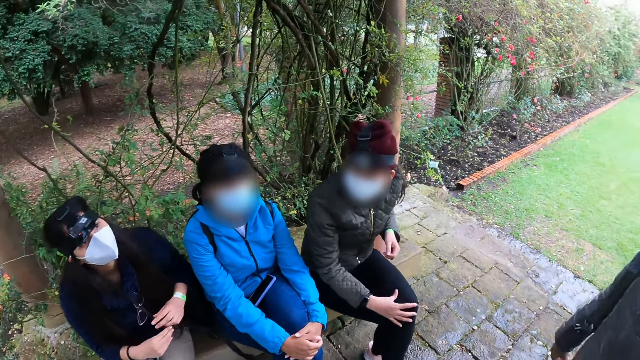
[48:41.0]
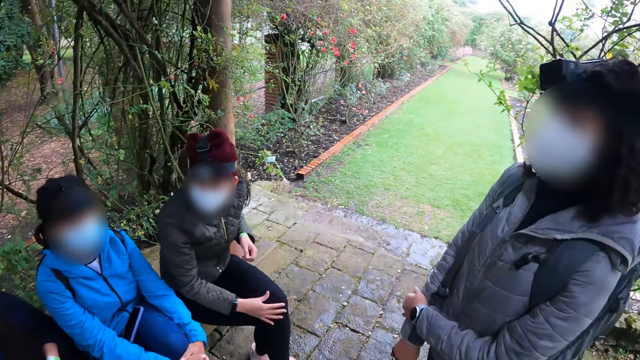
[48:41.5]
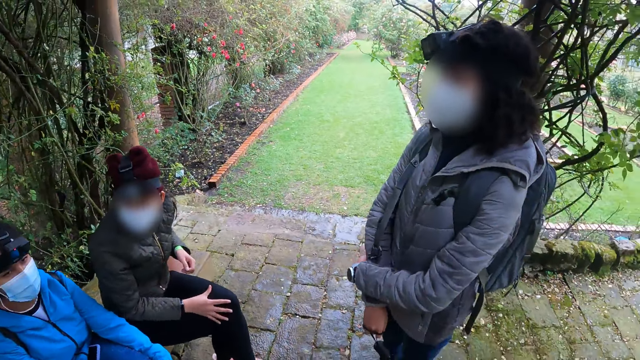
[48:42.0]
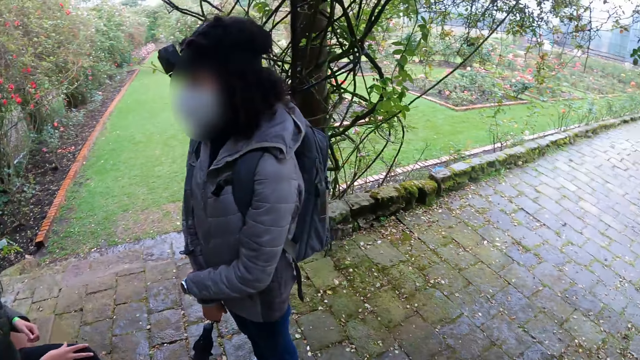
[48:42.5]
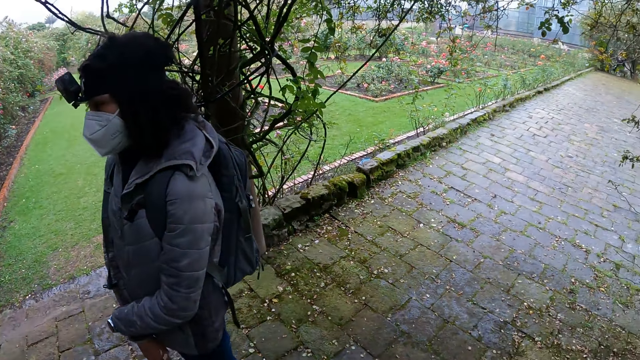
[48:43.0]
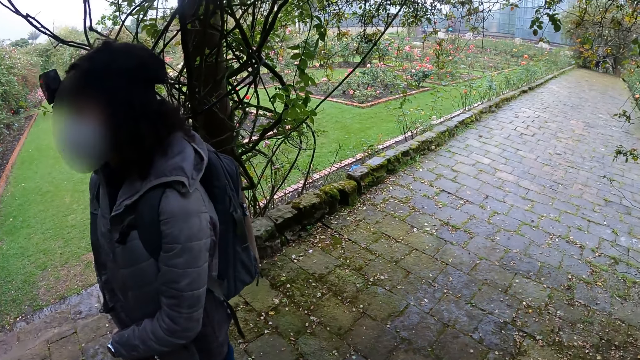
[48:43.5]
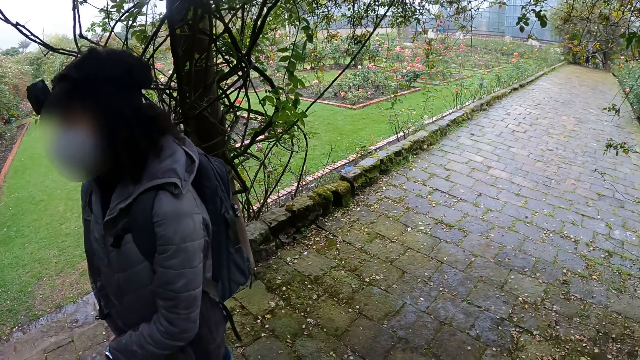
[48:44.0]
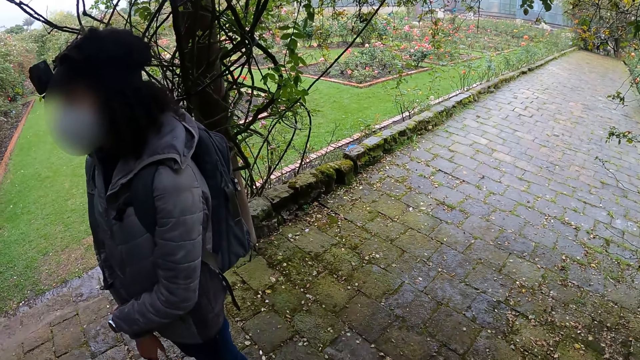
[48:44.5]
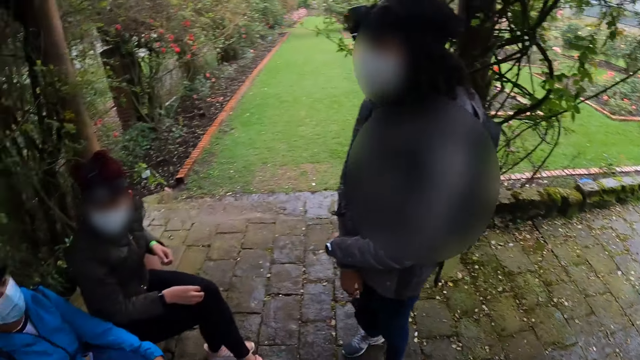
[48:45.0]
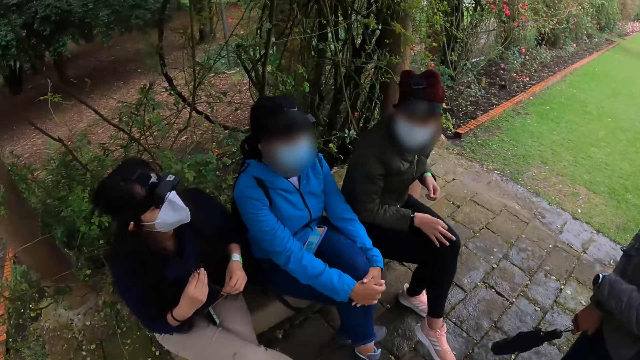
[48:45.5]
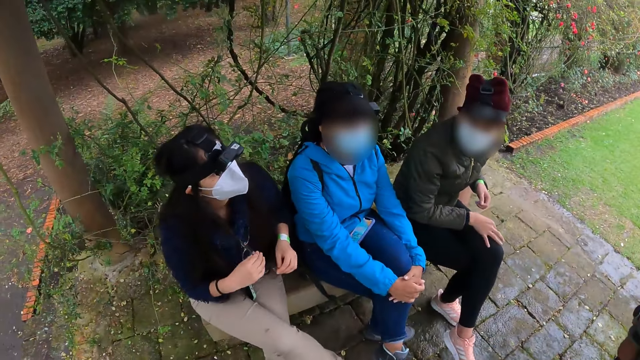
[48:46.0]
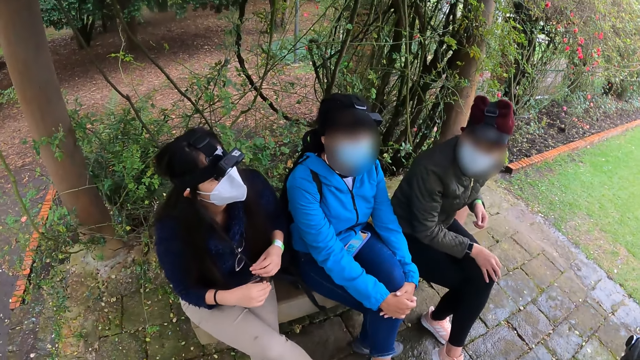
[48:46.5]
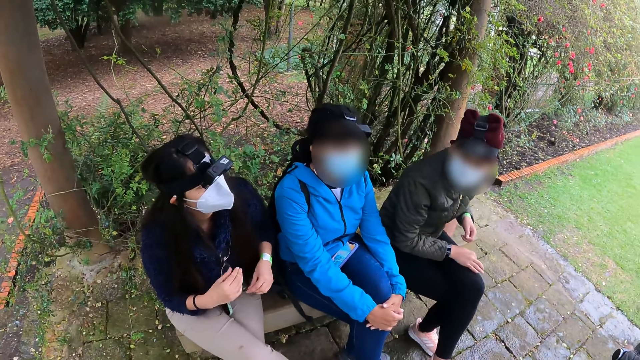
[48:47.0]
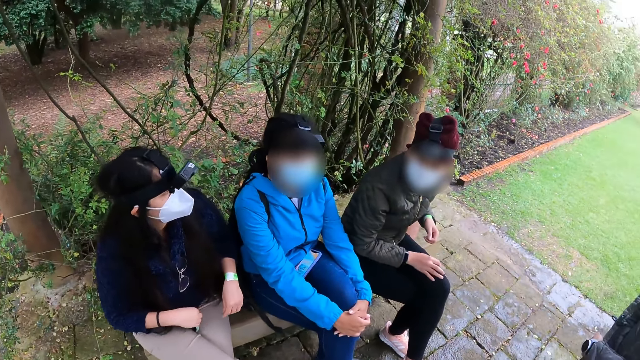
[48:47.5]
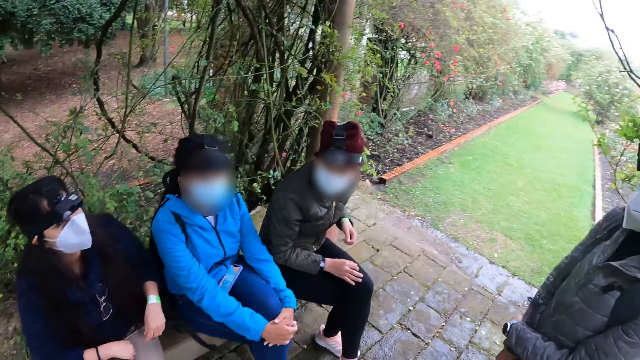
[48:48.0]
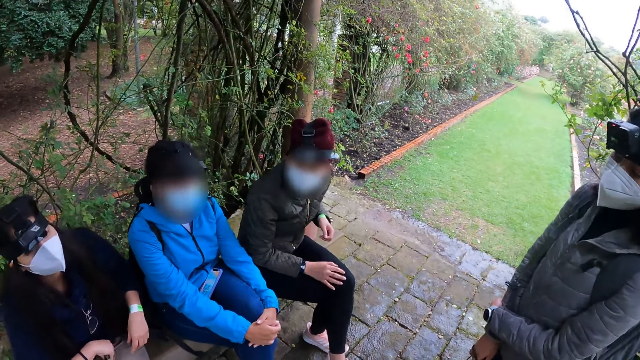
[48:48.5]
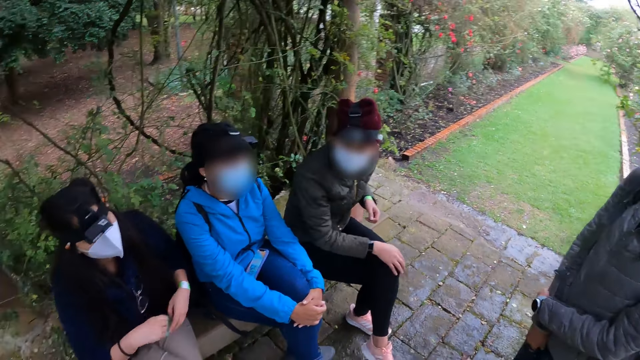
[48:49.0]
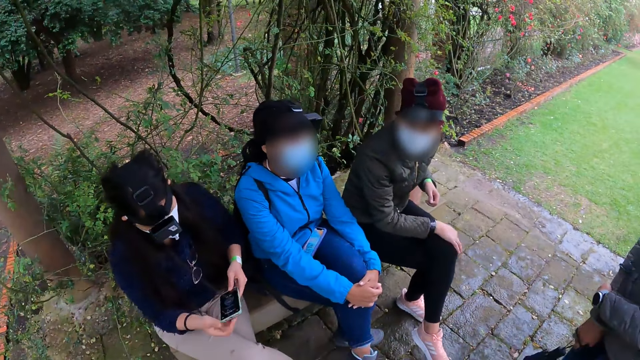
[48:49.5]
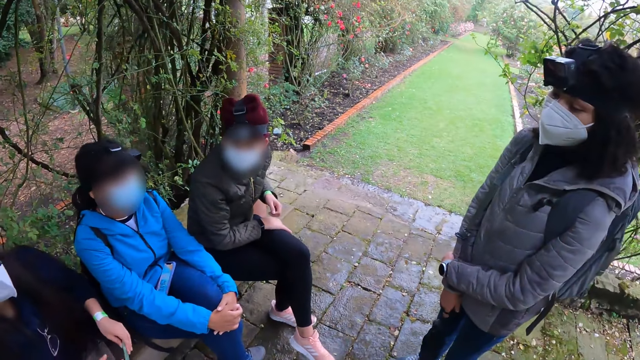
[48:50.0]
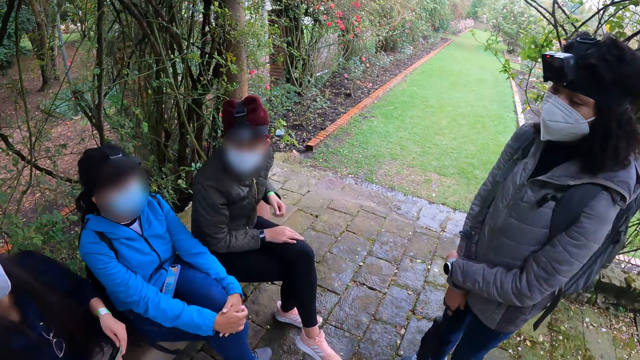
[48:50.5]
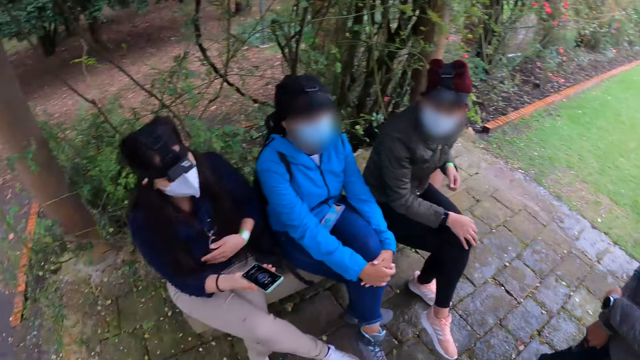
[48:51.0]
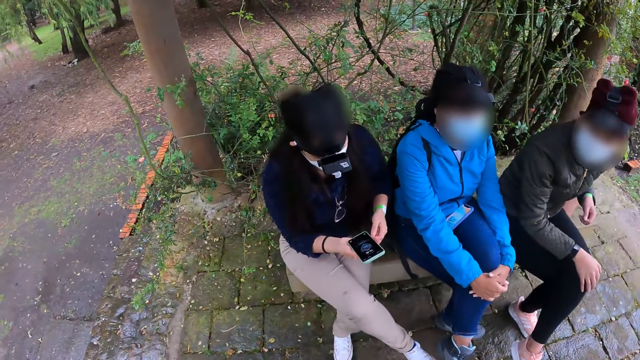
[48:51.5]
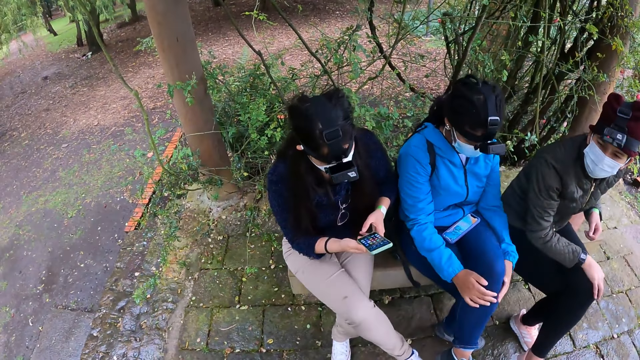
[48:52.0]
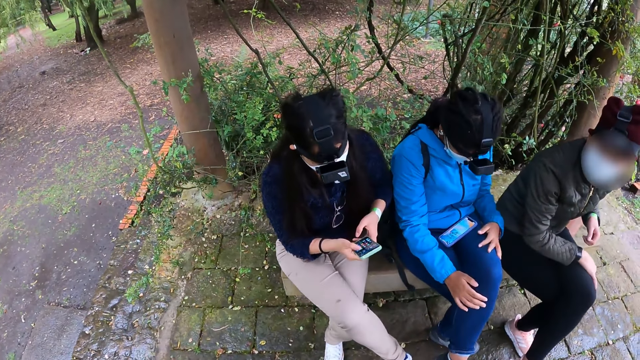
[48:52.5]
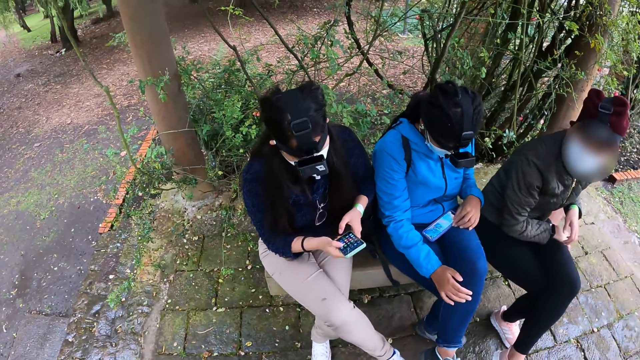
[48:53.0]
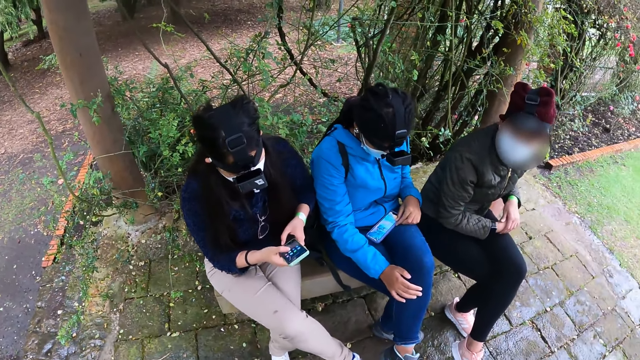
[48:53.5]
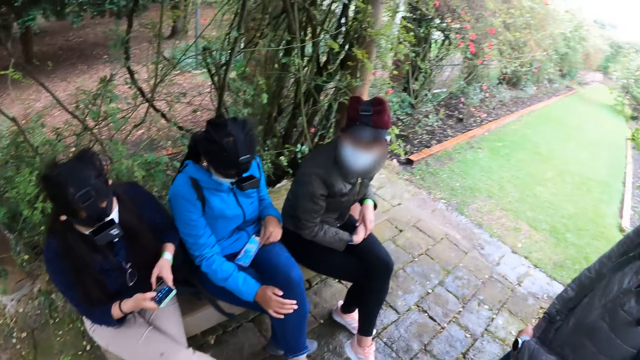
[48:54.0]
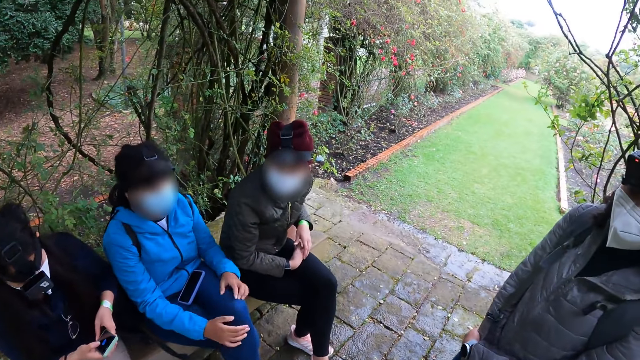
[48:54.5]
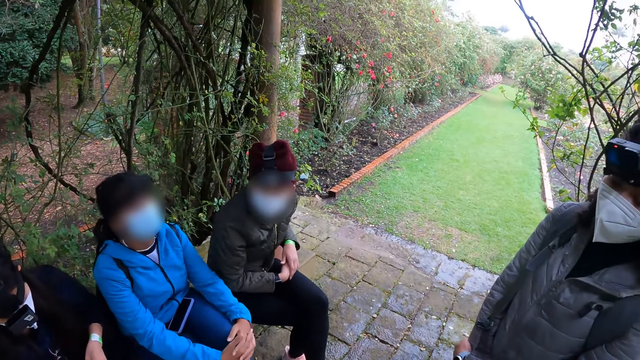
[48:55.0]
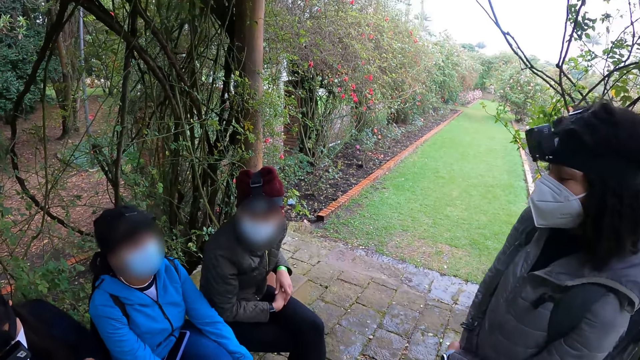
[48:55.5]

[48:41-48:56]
A woman nods her head. Another woman removes the phone from between her legs with her right hand. The other woman holds her phone and operates the phone with both hands. A third woman operates a phone on her leg with her left hand.

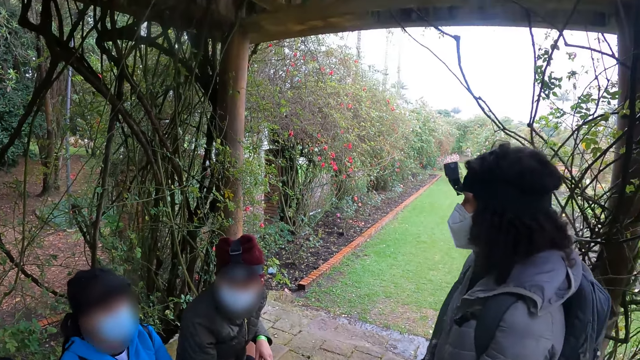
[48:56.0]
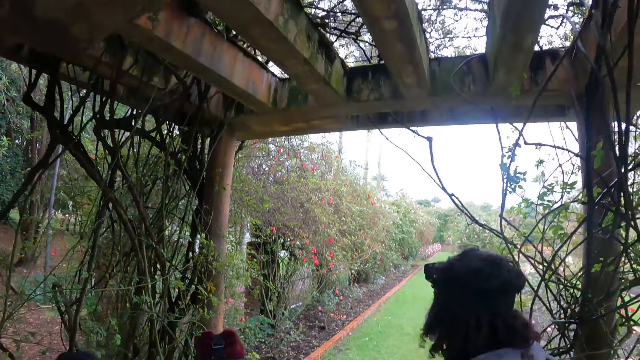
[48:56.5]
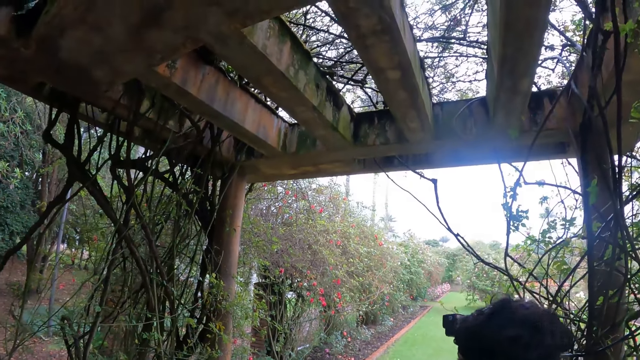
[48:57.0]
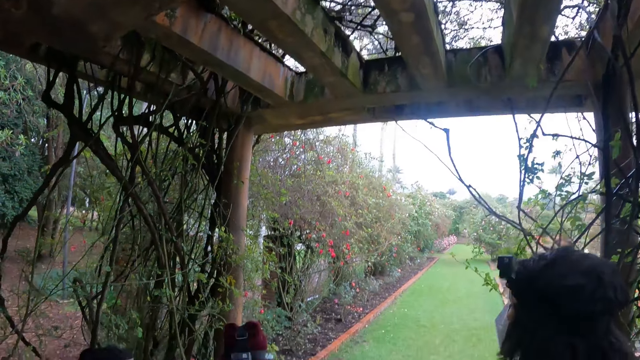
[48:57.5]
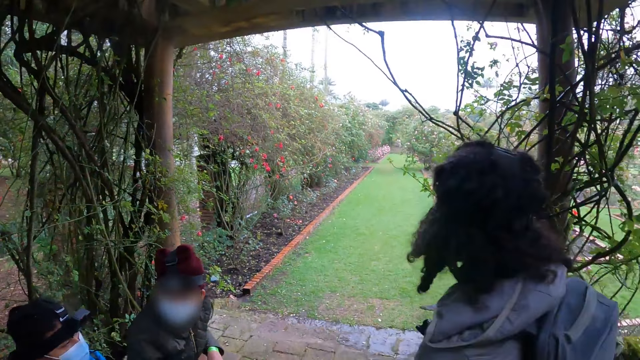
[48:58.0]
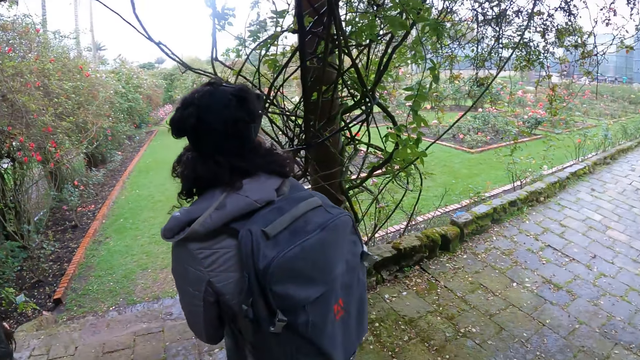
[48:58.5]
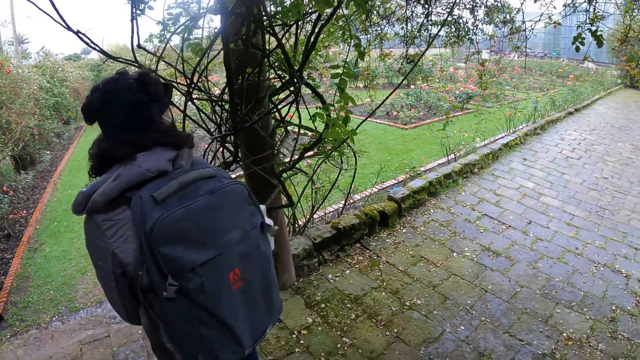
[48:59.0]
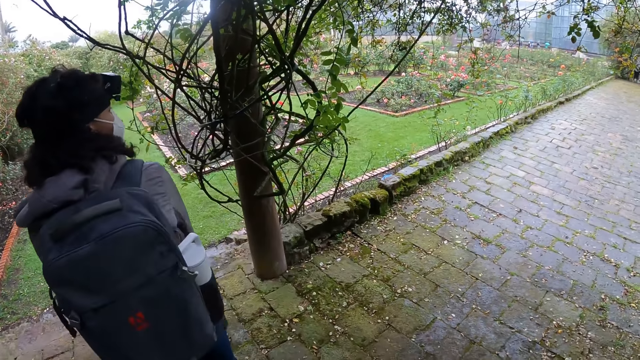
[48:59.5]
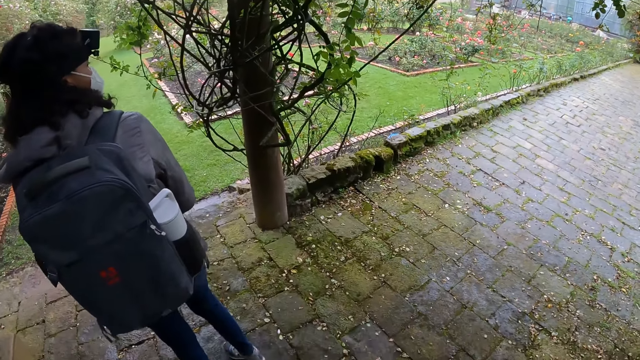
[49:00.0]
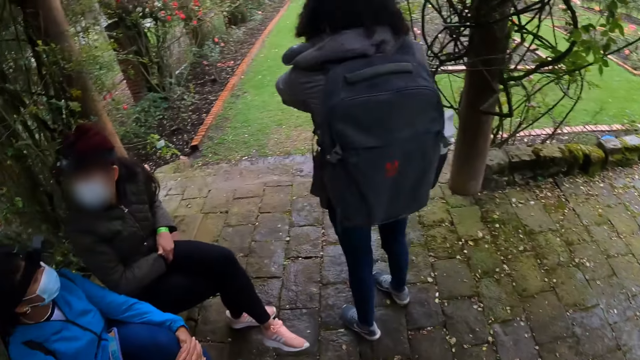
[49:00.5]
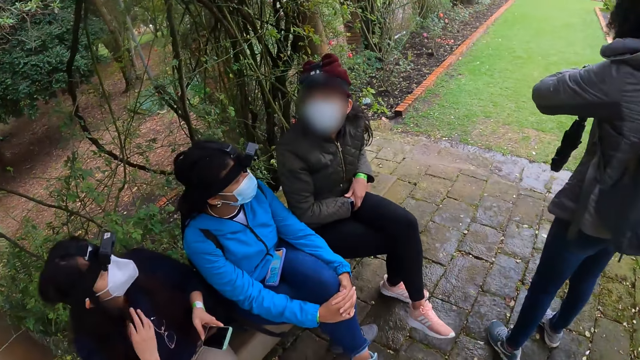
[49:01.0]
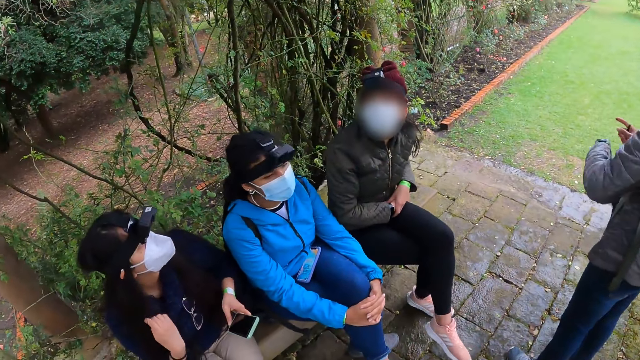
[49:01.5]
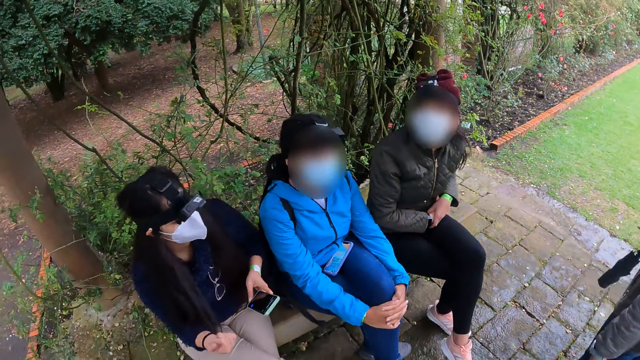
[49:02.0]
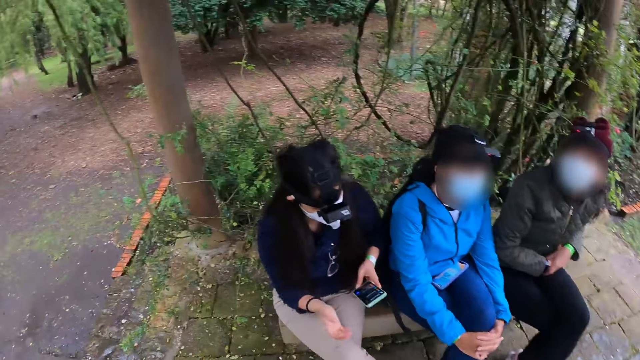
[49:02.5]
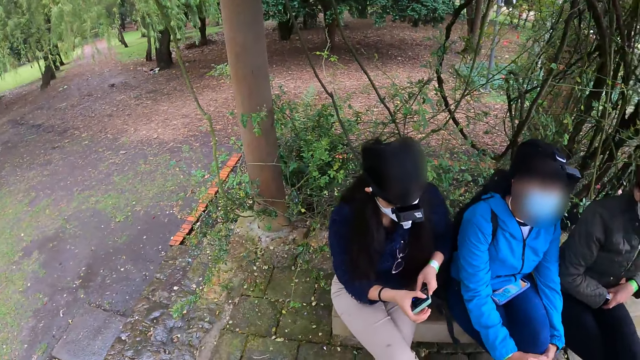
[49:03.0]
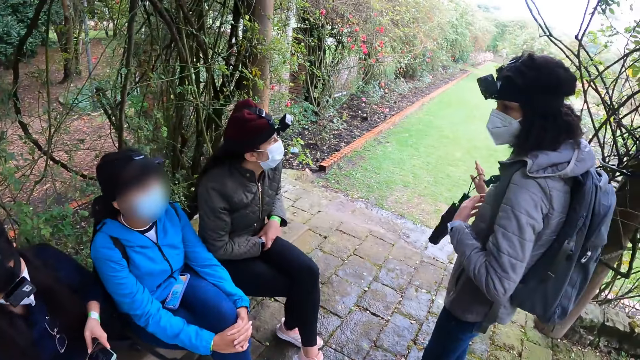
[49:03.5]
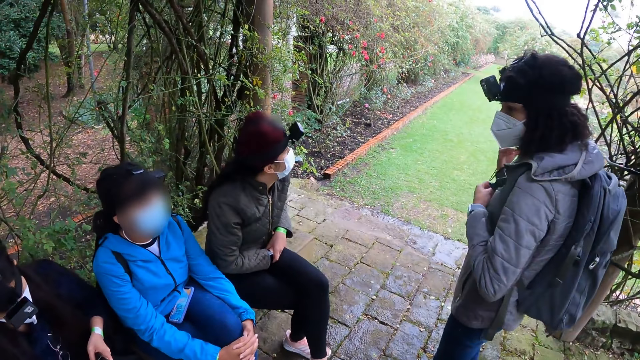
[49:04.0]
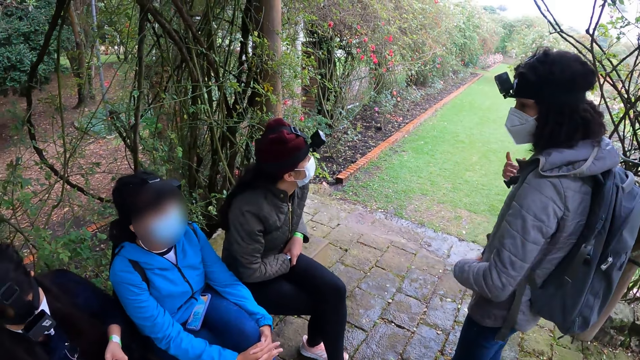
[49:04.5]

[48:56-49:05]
The camera wearer looks around. A woman operates the phone with both hands.
